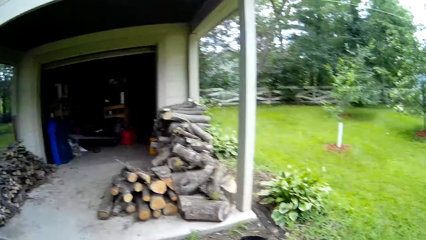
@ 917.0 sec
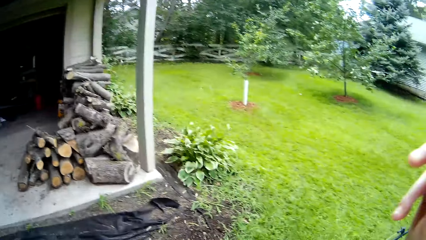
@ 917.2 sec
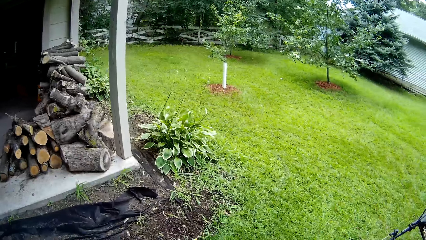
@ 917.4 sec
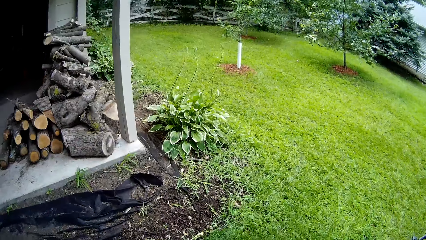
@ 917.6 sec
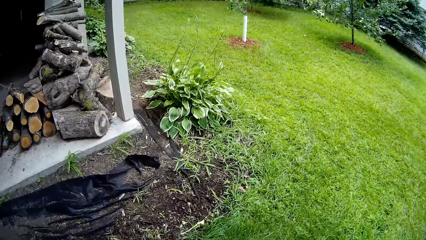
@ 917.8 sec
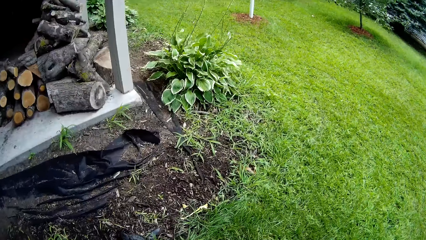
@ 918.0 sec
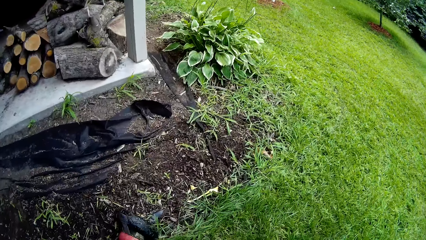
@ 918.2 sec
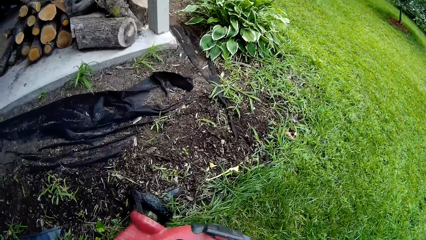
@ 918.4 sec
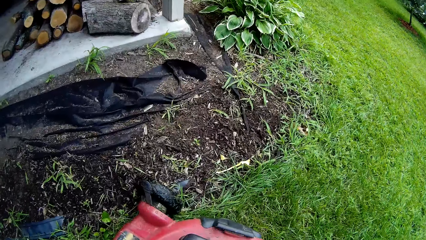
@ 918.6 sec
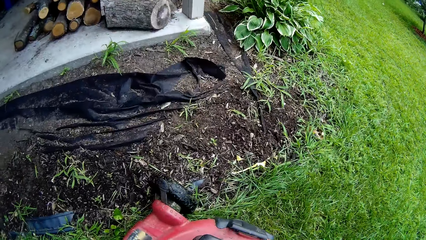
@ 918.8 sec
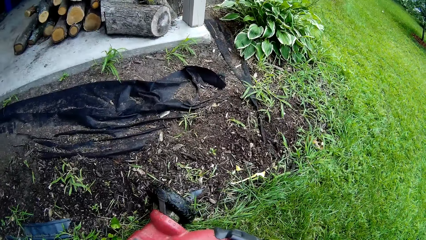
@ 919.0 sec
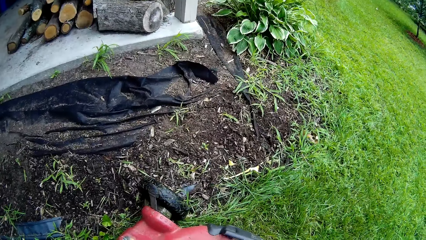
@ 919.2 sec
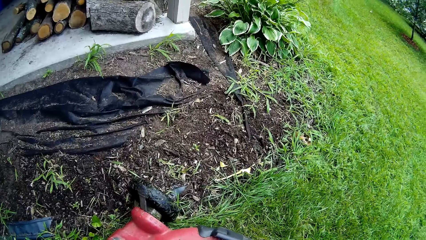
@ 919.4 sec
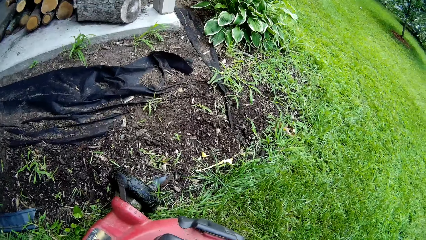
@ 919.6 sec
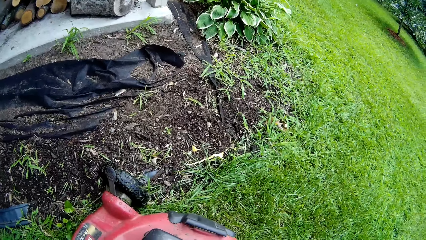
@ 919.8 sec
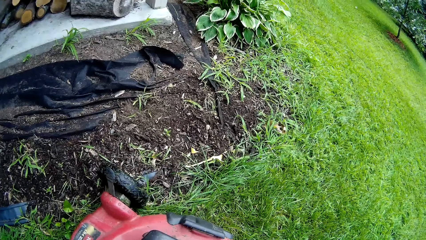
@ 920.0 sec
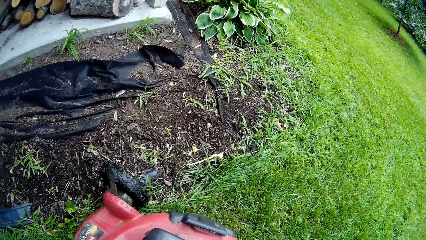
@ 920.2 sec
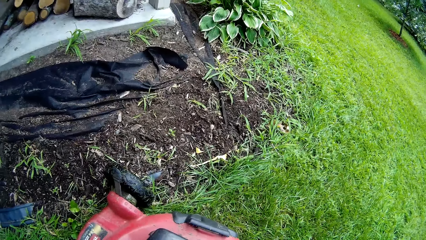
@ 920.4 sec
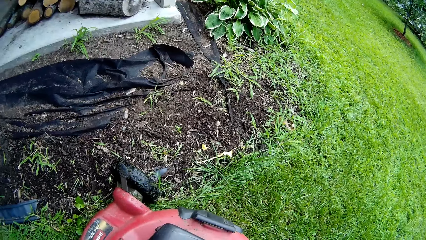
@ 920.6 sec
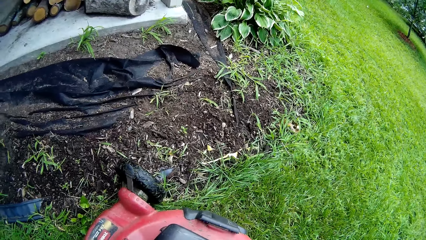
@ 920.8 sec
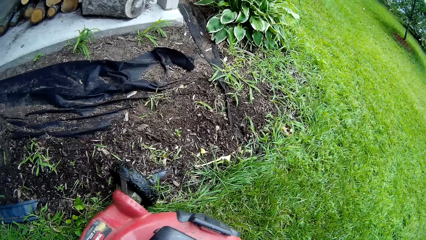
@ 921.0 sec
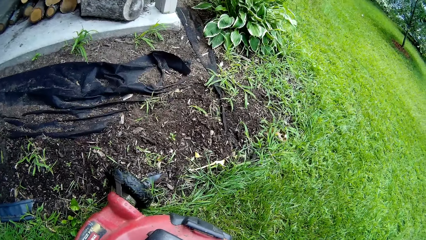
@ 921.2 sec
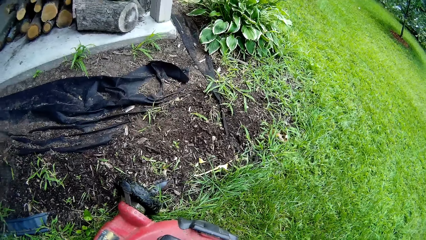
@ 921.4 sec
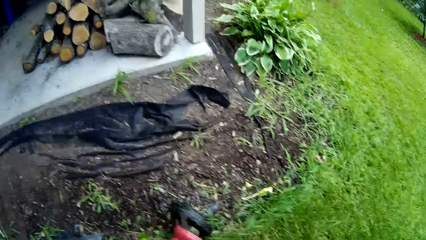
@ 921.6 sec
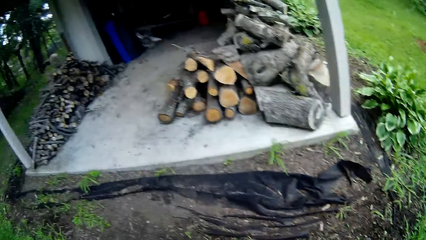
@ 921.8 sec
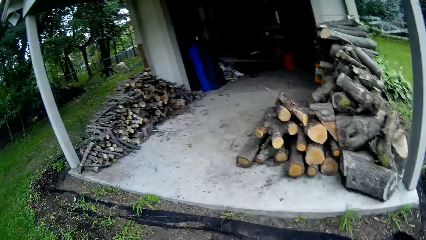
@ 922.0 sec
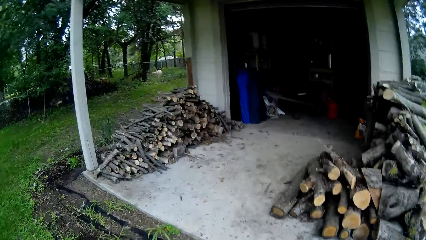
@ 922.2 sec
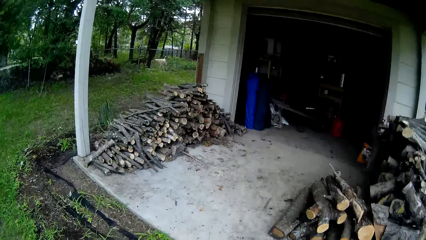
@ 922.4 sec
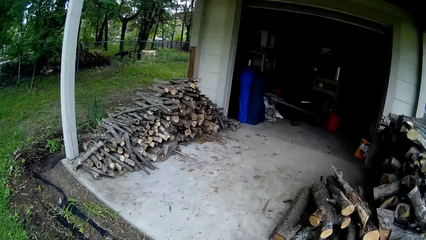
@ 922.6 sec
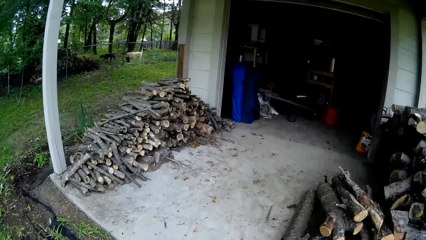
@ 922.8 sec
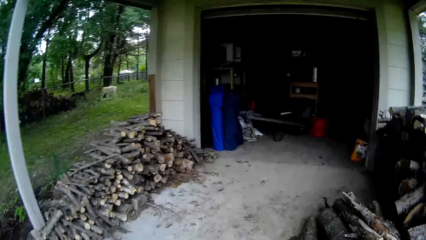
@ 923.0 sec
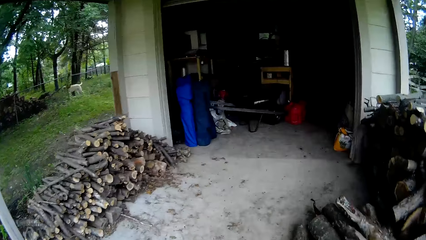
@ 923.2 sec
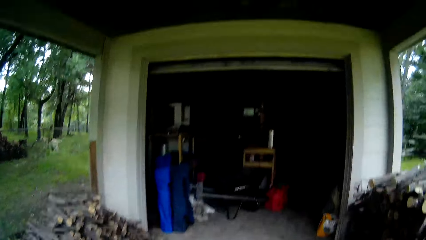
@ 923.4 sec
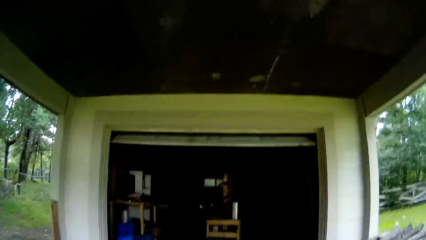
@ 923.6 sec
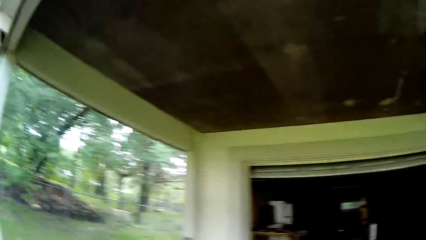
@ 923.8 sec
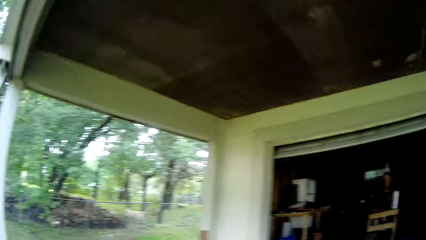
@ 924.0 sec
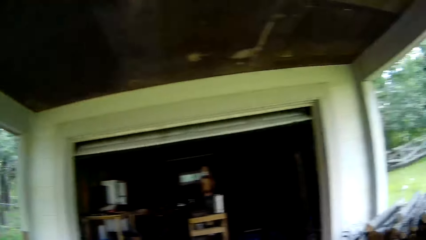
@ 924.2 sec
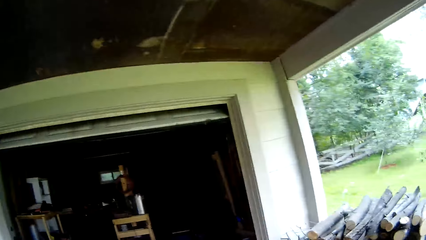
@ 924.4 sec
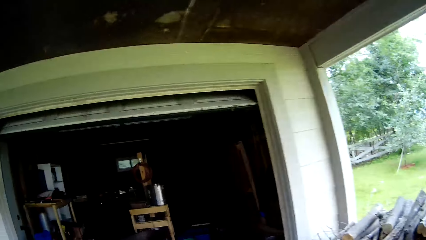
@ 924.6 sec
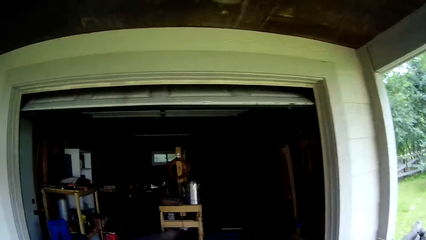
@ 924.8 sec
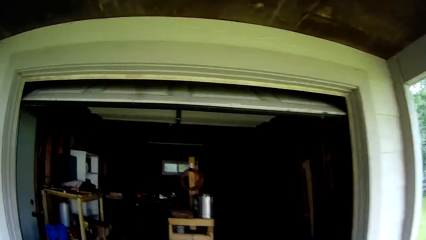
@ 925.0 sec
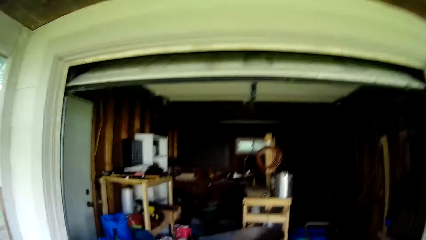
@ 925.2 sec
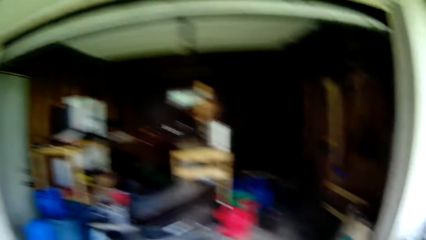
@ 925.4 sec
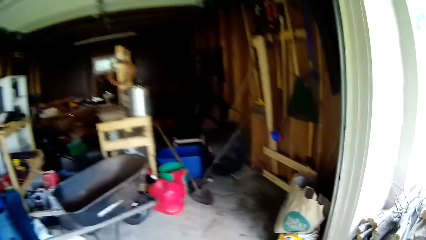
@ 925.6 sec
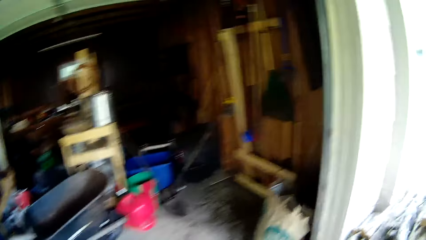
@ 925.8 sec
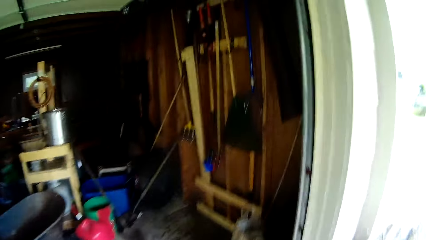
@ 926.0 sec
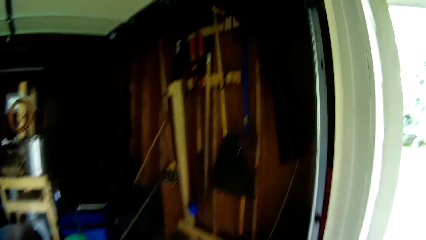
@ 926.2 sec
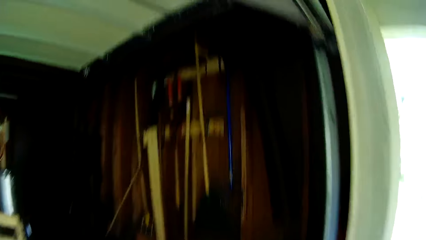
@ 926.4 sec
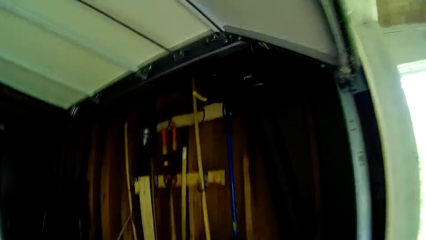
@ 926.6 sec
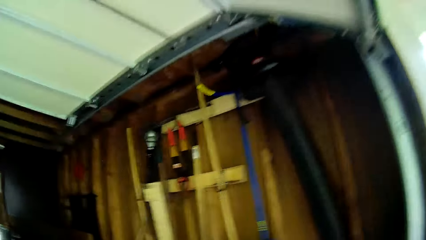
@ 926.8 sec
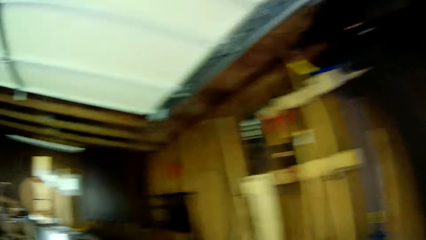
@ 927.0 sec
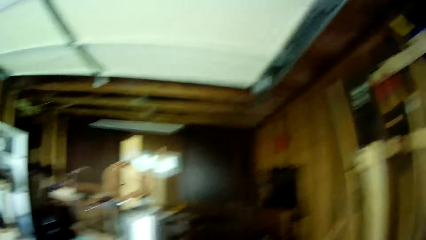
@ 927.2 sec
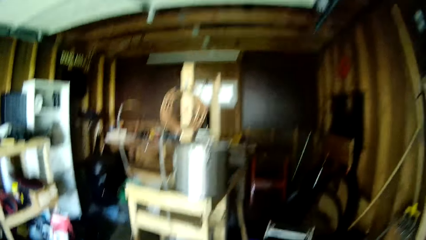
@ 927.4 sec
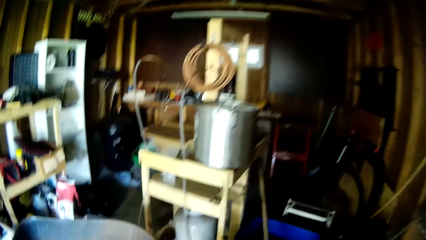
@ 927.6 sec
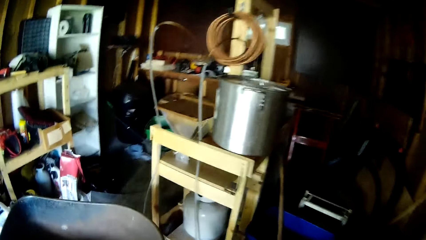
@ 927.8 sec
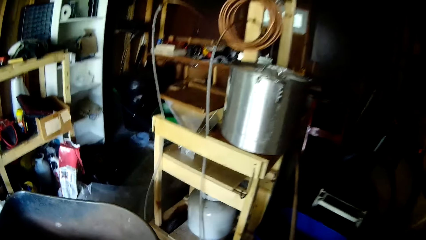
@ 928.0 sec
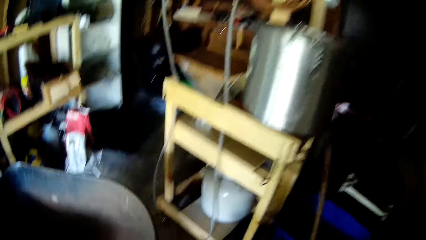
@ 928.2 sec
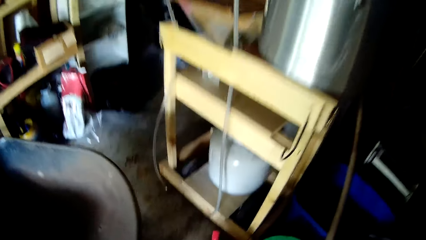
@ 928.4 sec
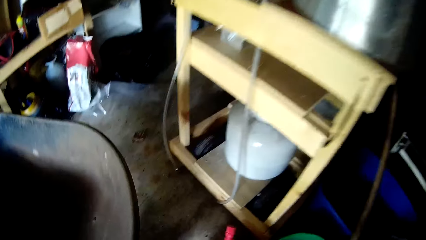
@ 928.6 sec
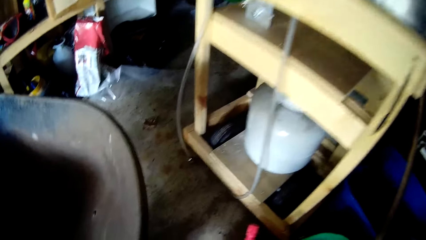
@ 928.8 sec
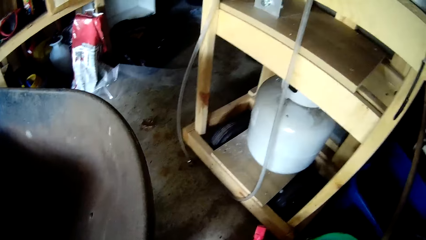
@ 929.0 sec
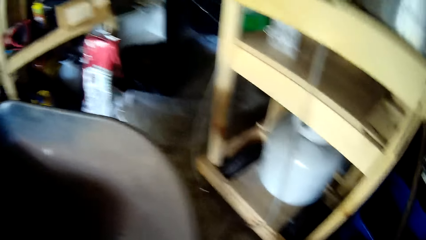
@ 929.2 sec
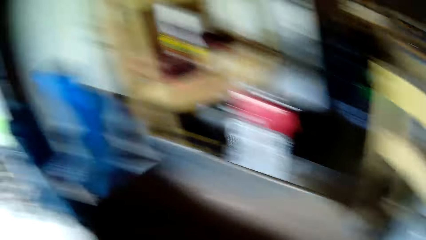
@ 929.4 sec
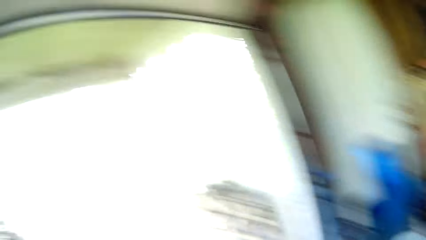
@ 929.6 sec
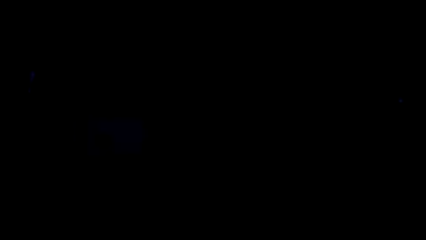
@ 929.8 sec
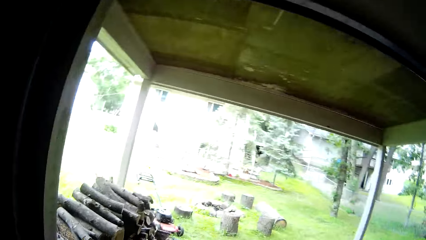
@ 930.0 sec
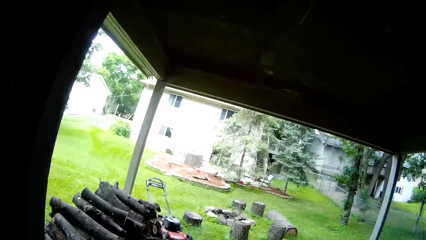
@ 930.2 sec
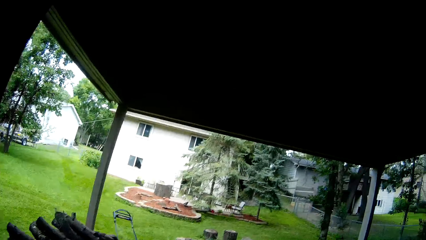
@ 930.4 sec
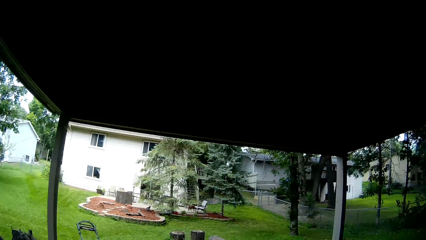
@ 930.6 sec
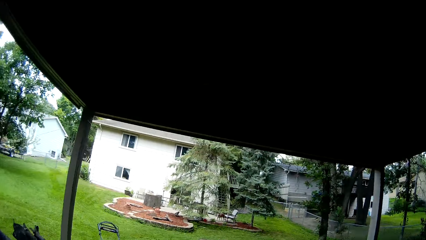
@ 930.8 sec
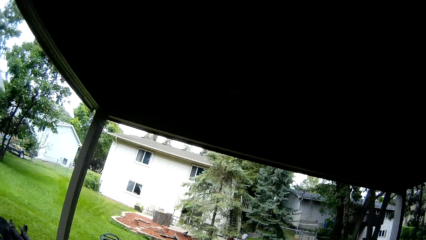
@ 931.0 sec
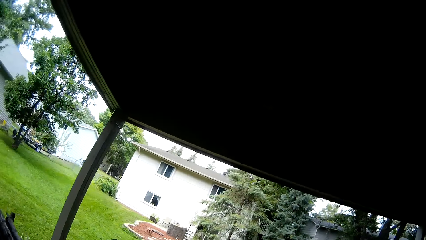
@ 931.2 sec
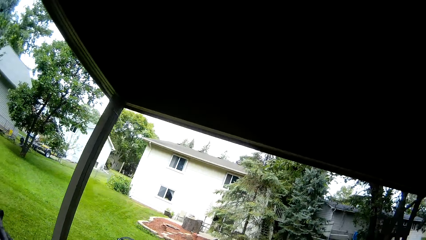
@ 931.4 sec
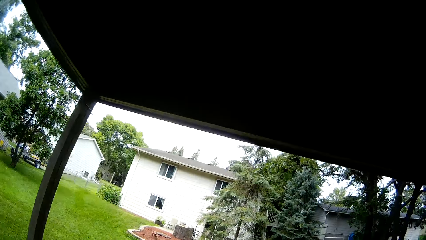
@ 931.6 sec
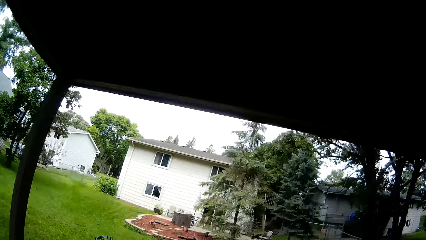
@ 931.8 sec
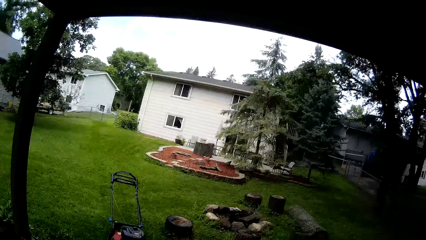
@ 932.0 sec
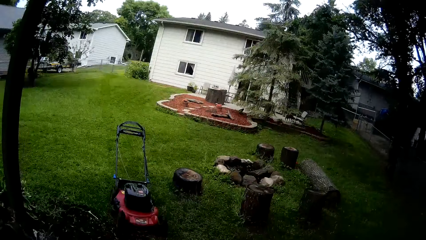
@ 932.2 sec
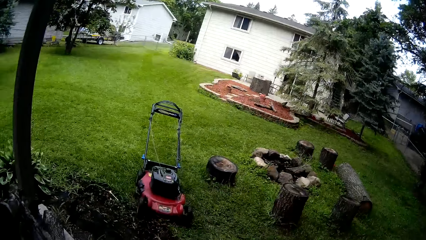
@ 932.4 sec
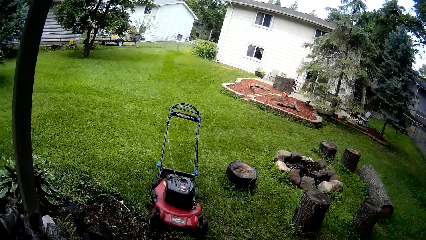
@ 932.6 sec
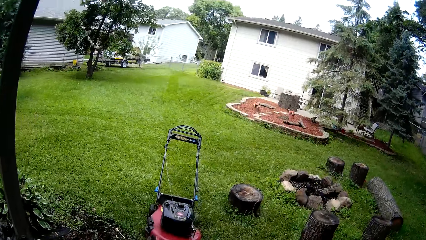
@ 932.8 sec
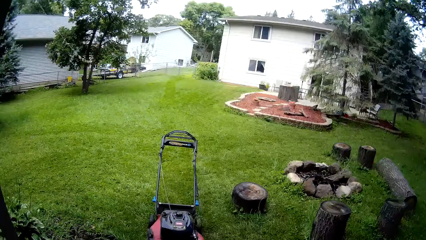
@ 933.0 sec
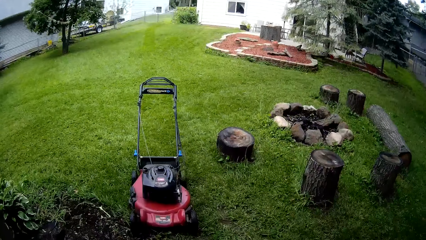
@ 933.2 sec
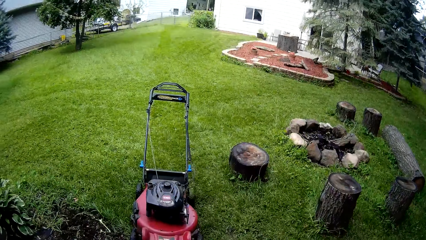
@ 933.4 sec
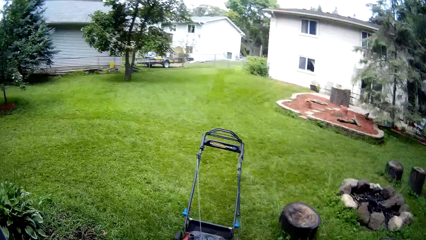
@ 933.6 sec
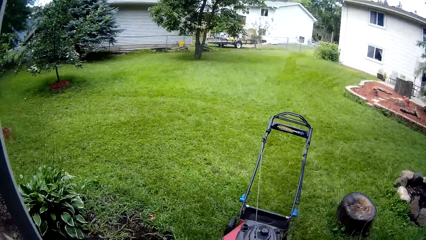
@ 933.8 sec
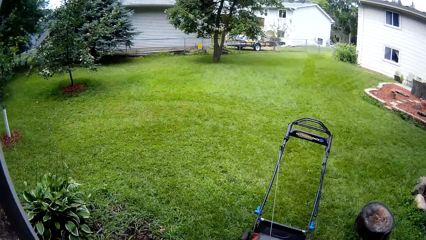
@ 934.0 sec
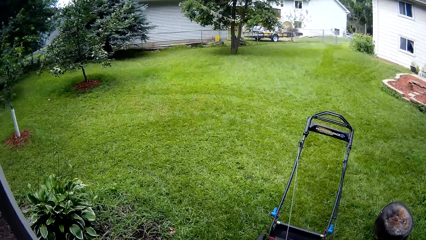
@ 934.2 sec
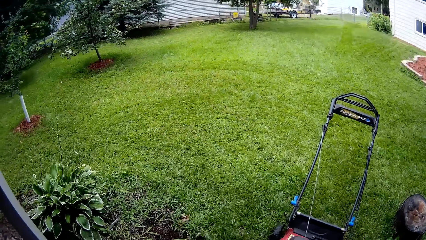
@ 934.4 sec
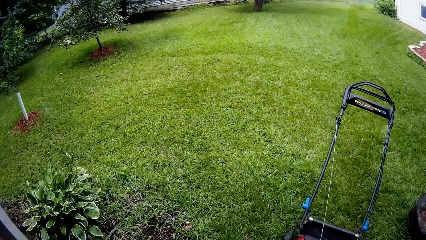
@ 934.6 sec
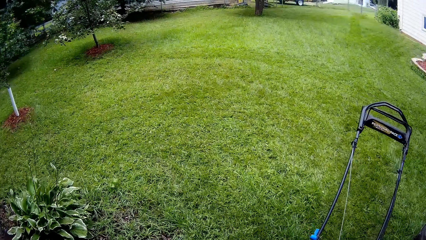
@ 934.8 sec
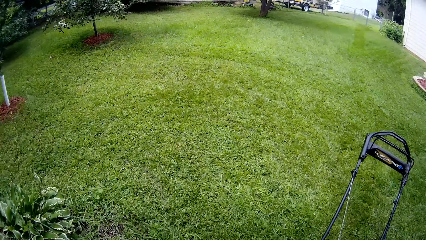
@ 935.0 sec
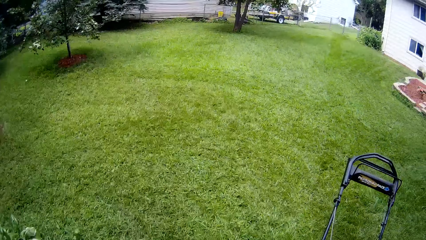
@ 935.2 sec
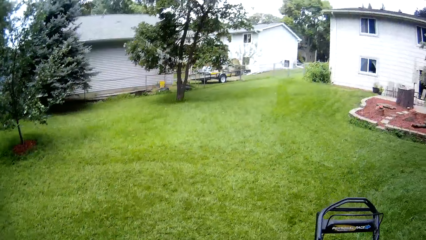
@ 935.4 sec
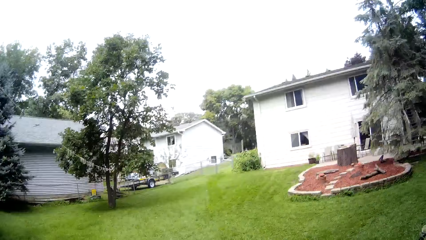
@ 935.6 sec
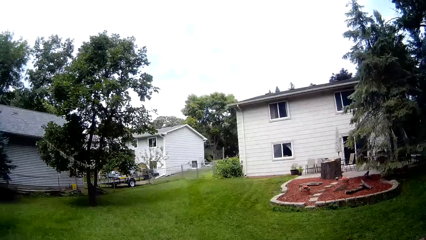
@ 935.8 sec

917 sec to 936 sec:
The camera wearer walks inside the building in the compound. They walk out of the building.
